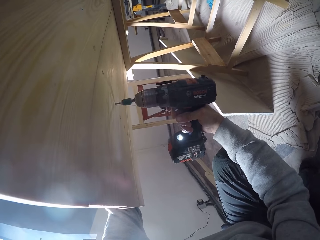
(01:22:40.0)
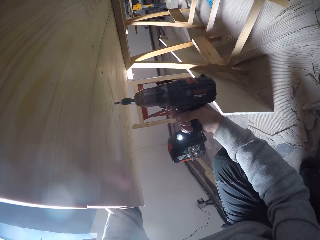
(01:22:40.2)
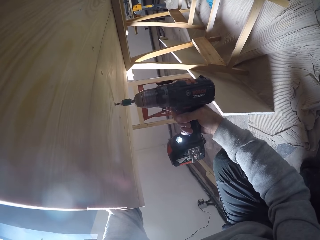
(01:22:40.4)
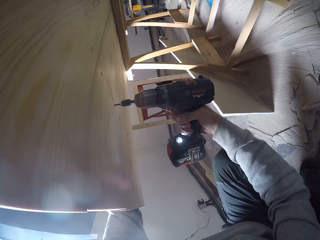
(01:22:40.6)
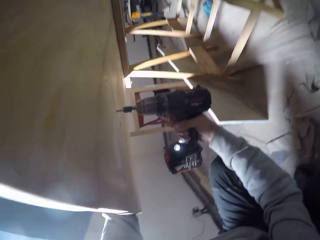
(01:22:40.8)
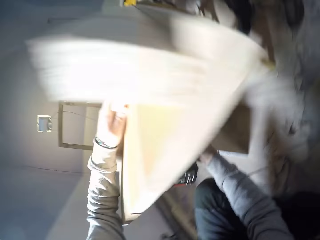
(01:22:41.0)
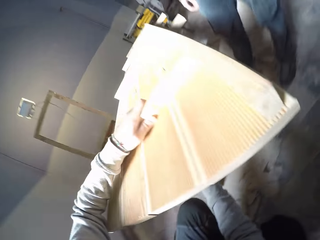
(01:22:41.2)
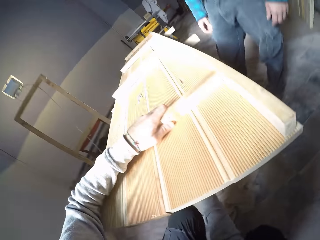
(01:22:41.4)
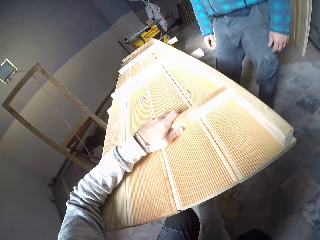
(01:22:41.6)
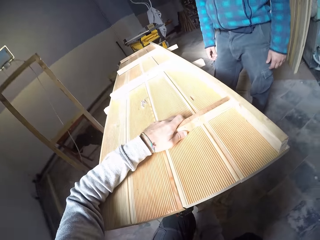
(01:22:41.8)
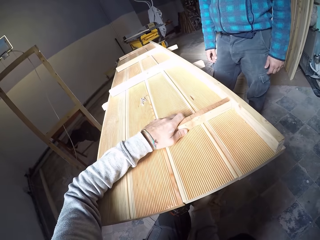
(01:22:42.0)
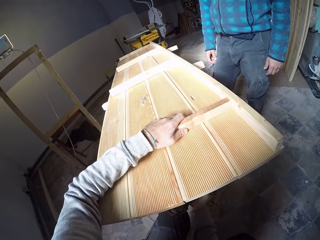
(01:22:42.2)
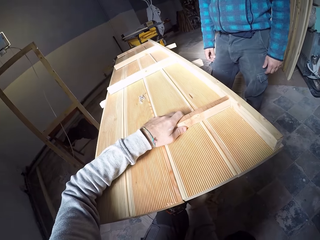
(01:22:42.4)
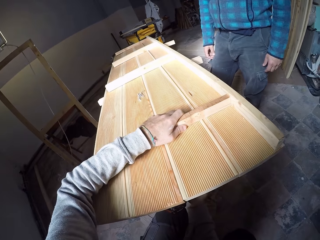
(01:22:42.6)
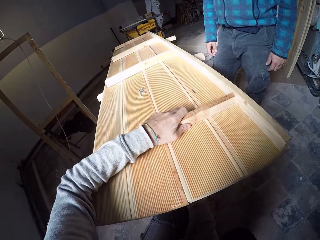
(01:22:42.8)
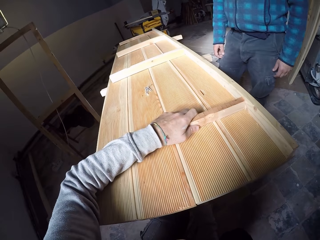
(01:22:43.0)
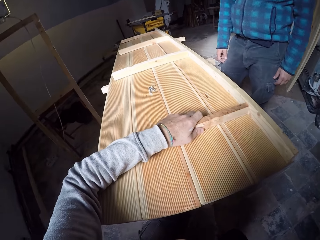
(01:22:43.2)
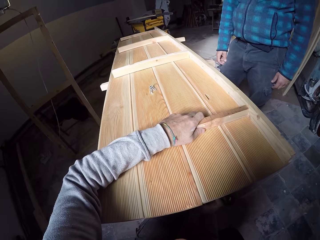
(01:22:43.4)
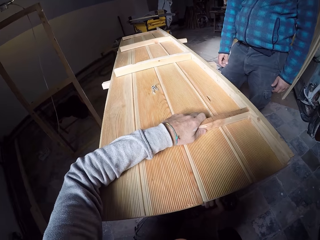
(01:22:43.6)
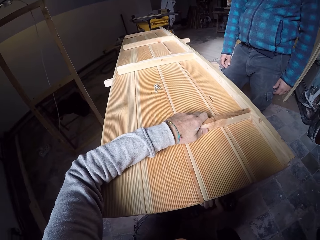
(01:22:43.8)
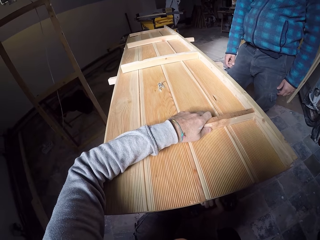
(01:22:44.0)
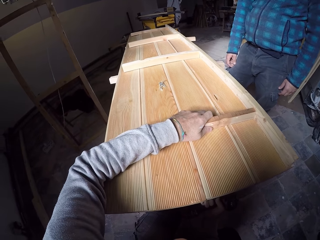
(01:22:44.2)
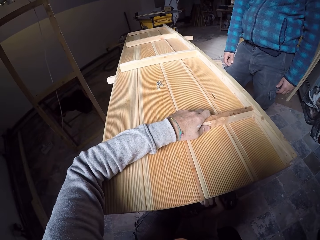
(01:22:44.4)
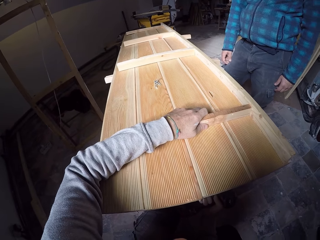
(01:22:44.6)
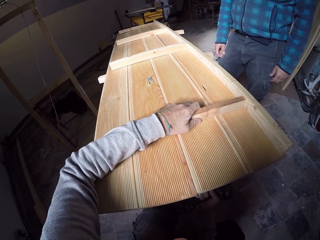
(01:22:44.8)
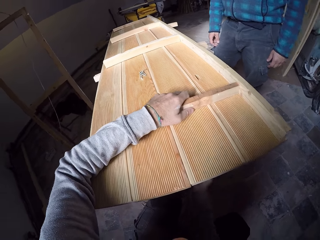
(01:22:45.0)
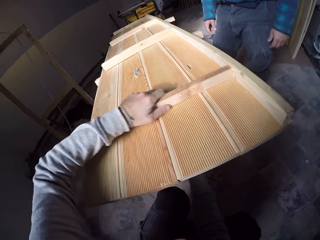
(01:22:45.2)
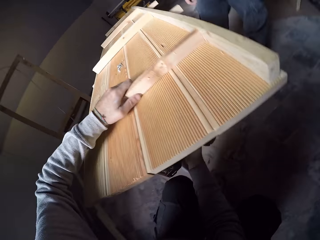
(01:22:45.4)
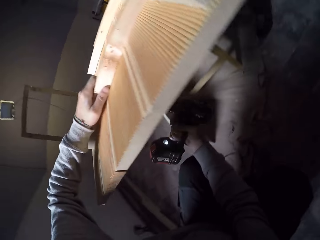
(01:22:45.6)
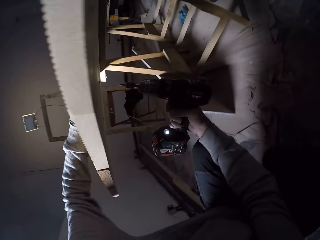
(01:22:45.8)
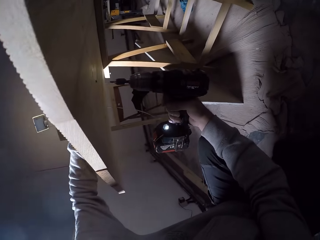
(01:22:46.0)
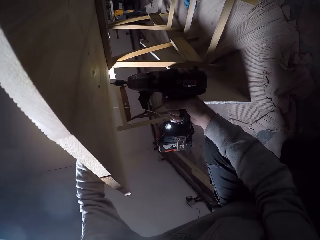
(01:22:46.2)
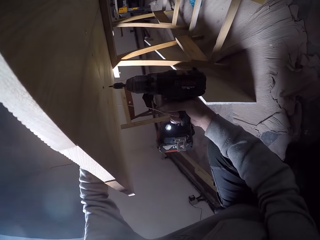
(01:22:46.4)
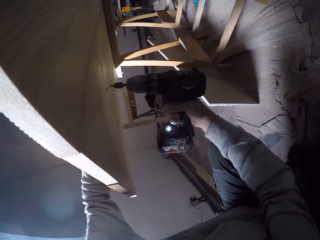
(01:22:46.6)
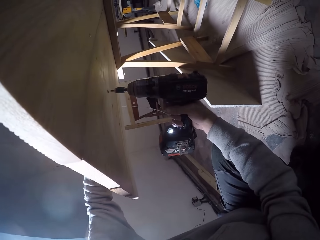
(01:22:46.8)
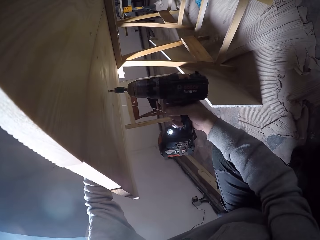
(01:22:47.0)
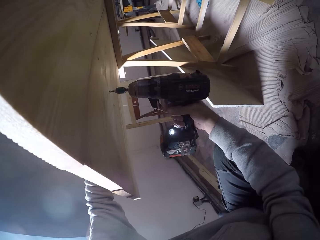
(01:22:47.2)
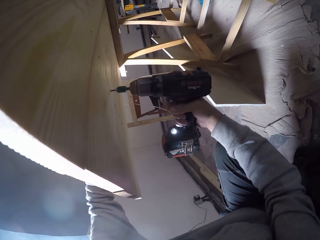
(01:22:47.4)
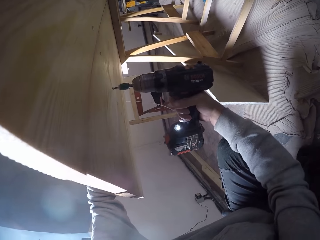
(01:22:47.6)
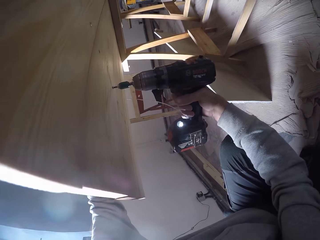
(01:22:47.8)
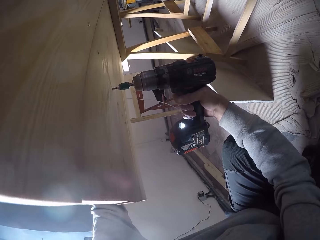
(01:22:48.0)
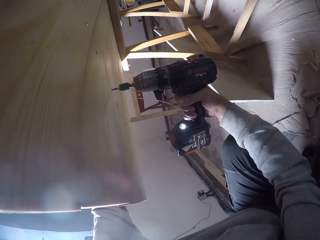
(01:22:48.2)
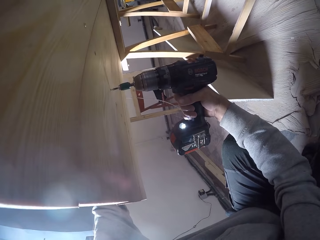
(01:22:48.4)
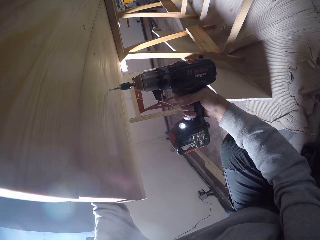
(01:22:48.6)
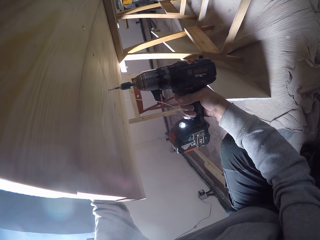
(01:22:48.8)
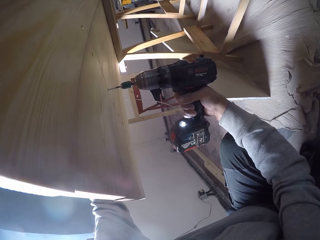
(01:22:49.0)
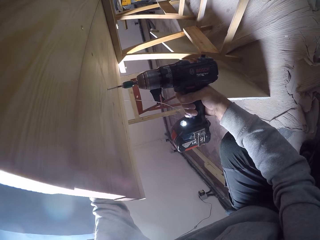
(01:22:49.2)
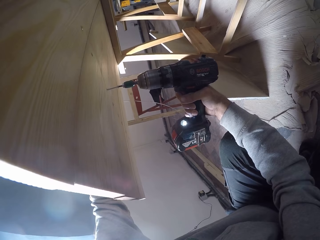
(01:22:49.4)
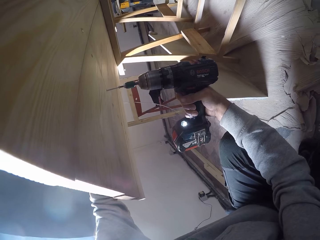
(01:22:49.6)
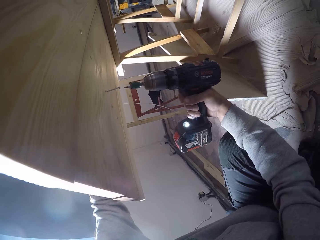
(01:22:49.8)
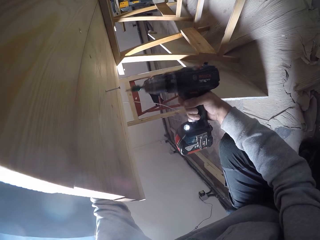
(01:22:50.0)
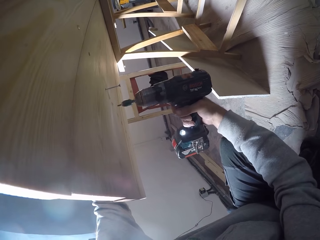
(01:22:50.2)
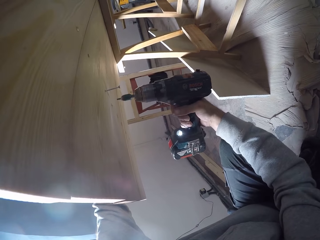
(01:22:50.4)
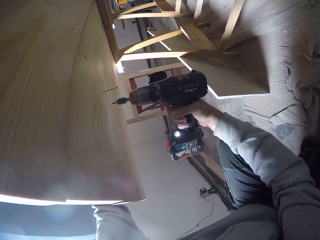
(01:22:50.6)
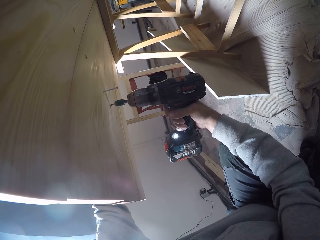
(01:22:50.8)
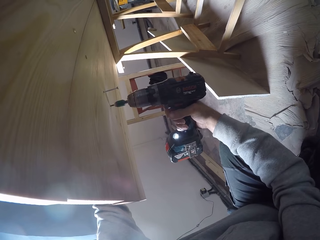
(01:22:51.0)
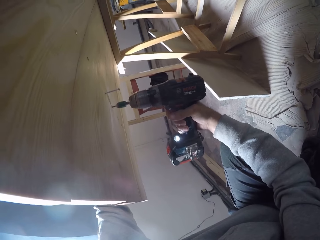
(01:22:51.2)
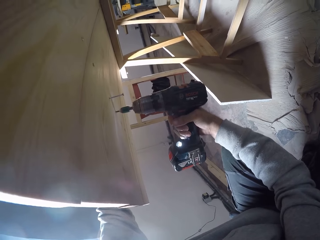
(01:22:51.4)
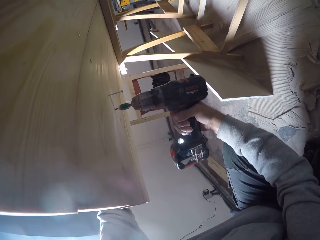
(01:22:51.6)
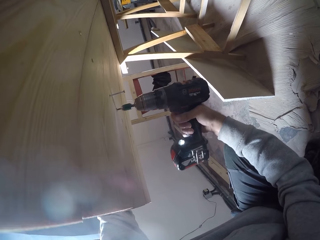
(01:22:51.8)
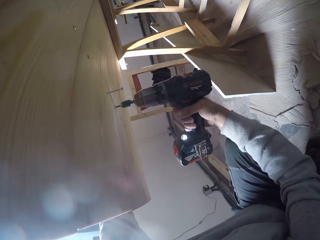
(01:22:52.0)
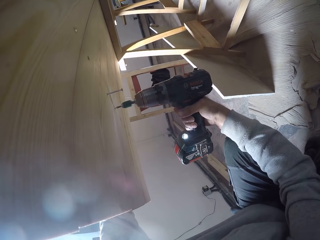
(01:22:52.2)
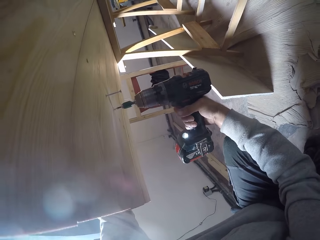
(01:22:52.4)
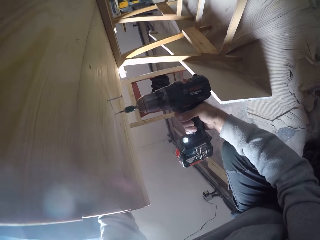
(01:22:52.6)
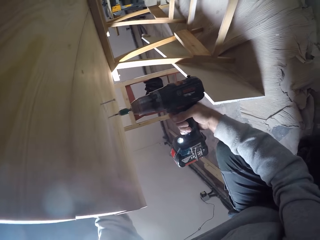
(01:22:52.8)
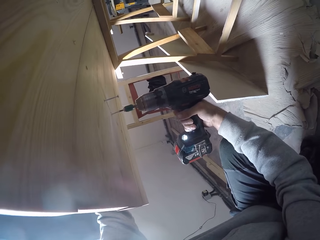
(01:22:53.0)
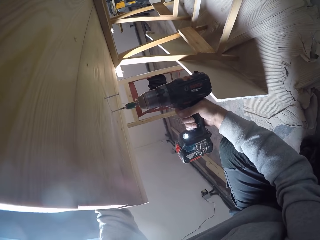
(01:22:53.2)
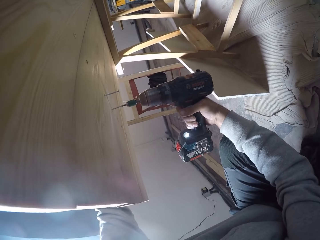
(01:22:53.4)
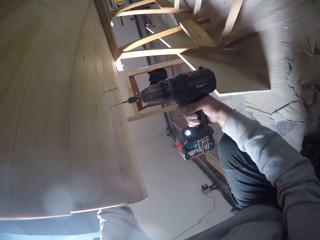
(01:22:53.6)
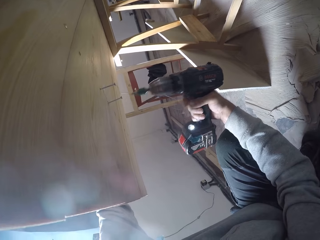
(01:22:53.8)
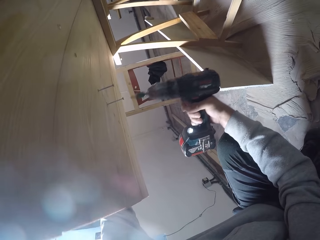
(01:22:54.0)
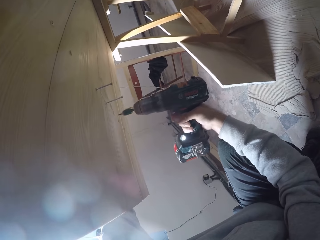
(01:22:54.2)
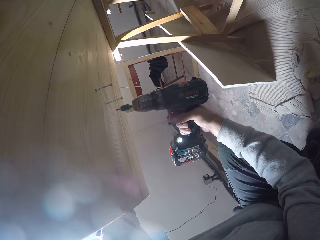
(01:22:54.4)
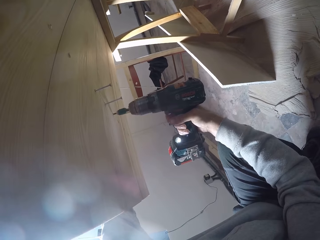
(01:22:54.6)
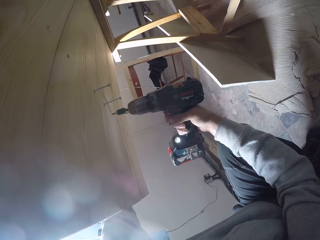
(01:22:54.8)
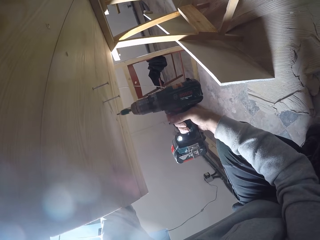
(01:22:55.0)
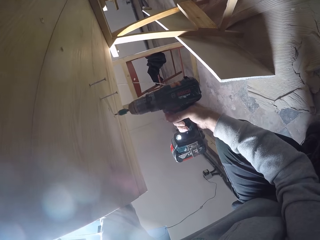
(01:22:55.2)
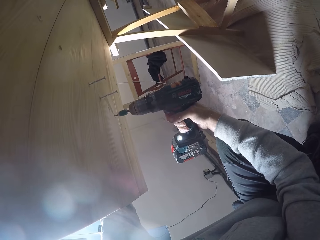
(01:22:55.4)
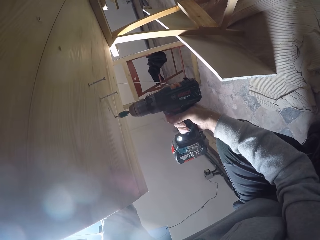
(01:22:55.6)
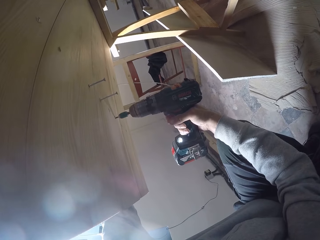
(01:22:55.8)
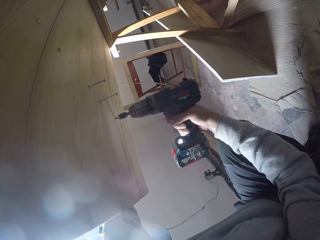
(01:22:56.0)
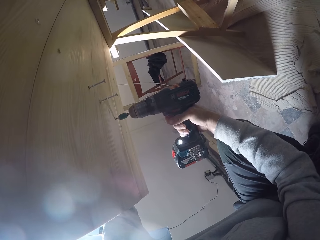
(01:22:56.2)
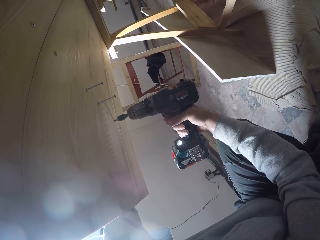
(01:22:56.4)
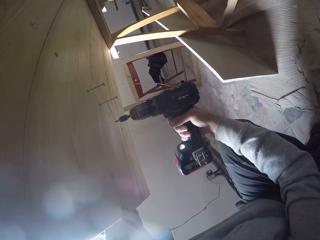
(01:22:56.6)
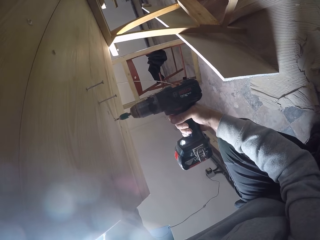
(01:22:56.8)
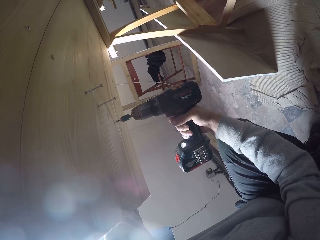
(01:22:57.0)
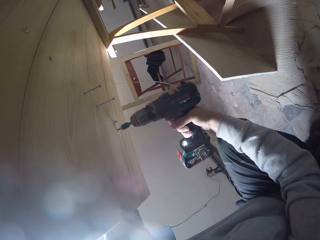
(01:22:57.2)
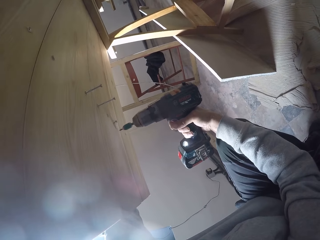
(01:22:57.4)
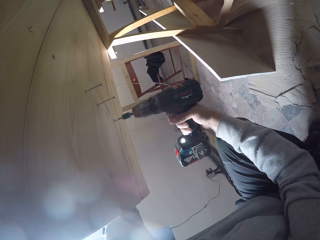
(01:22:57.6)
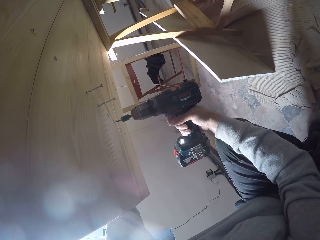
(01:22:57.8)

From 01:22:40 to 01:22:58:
The camera wearer holds the wood frame with his right hand. He checks the wood. A man looks at the wood. The camera wearer checks the wood again. He unscrews the screw from the wood frame with the impact driver in his right hand repeatedly.

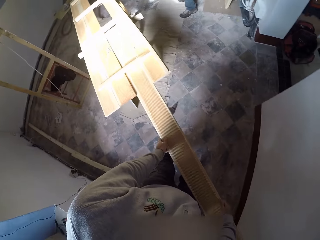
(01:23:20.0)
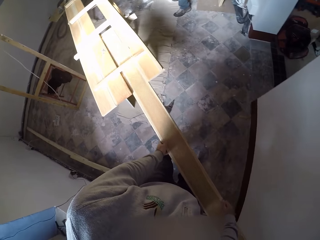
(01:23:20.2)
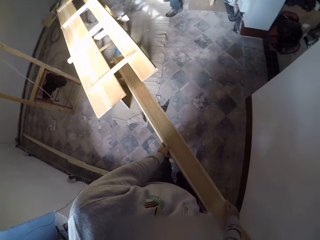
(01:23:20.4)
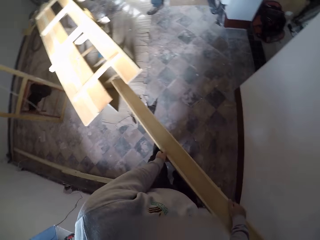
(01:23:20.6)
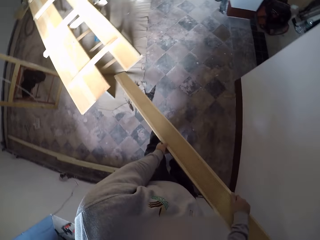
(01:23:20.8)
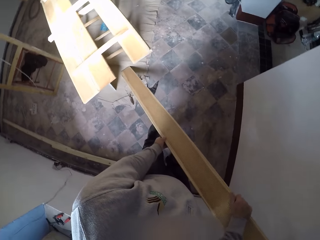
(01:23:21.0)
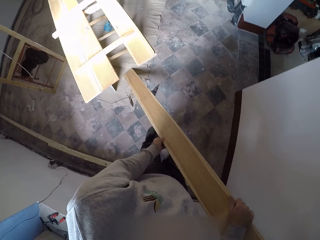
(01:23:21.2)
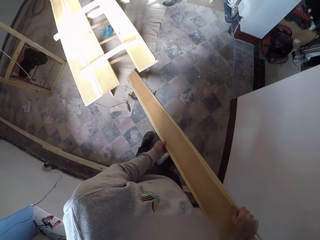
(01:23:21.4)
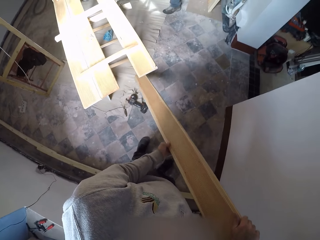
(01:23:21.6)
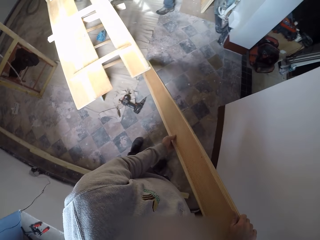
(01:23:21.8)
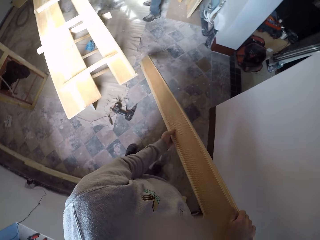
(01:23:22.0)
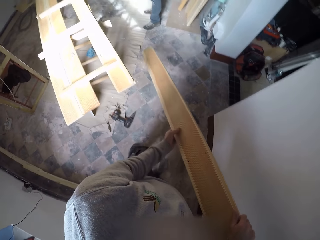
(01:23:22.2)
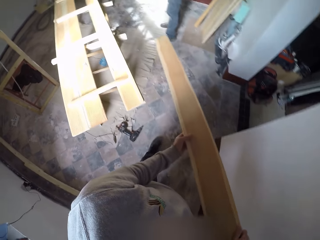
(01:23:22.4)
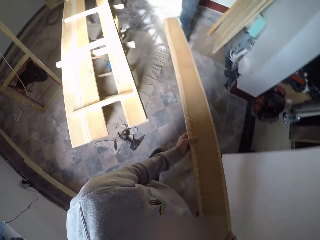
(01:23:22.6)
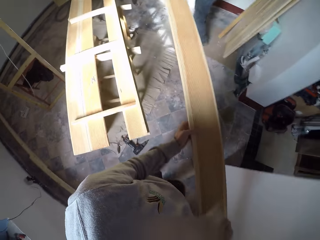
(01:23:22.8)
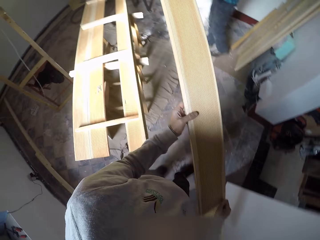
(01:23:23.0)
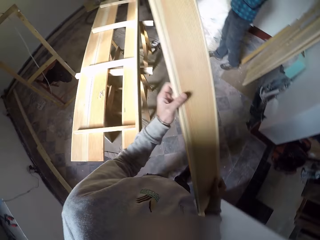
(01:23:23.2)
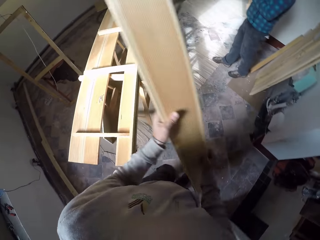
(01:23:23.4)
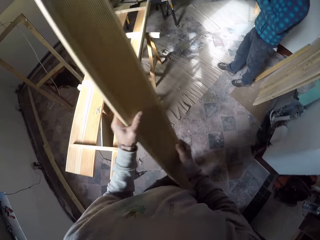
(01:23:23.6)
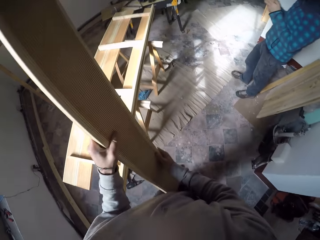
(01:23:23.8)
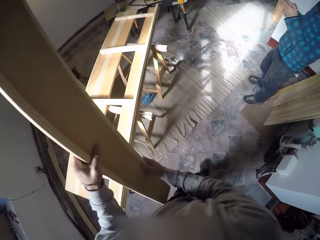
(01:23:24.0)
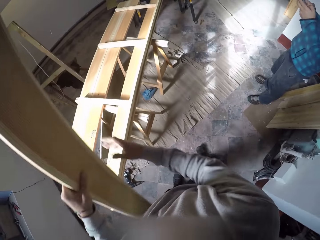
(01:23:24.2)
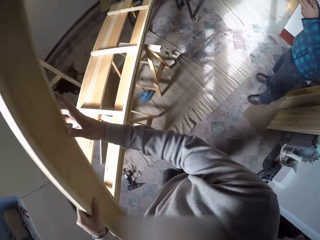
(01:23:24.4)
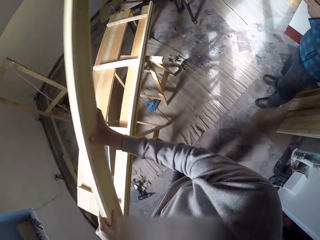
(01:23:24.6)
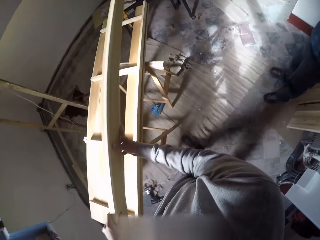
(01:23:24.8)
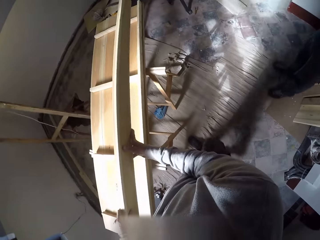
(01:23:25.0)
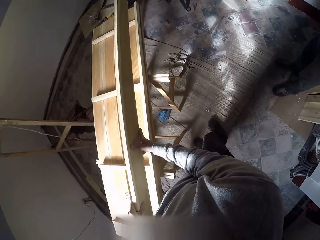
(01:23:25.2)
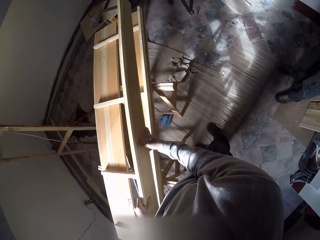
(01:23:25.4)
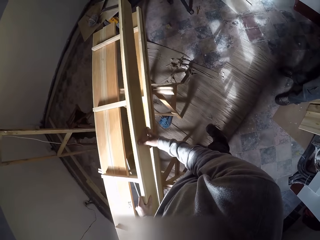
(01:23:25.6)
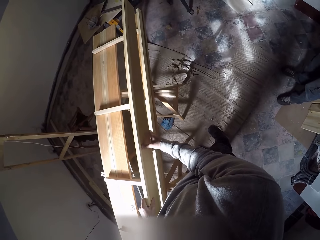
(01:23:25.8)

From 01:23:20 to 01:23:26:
The camera wearer walks around the workshop. A man uses a phone. The camera wearer aligns the piece of wood on the wood frame with both hands. They place the wood on another.
